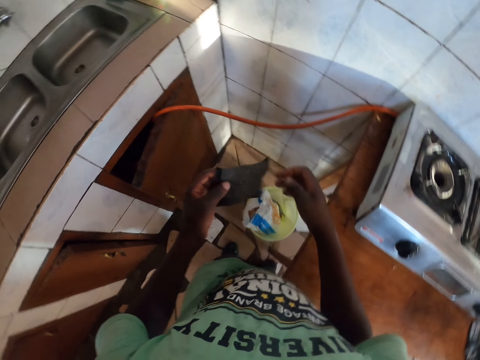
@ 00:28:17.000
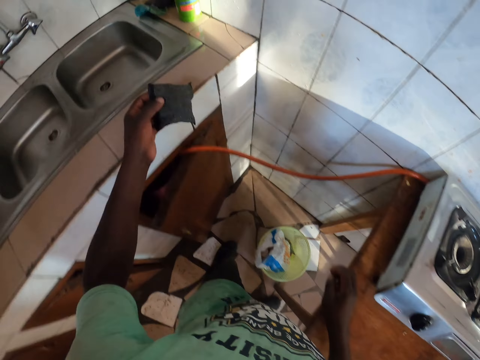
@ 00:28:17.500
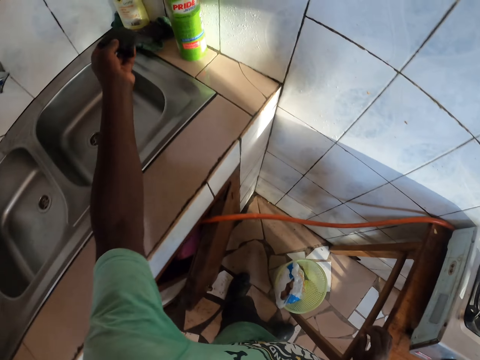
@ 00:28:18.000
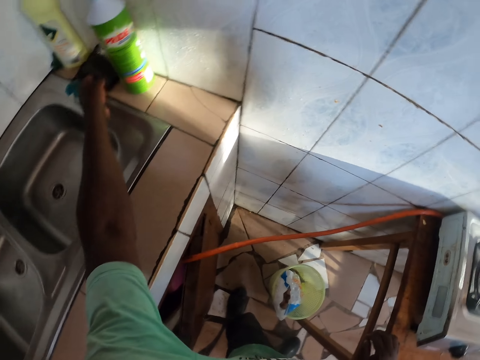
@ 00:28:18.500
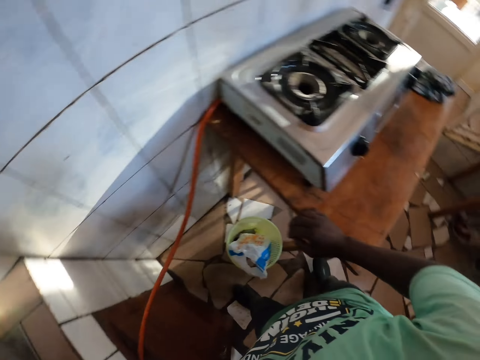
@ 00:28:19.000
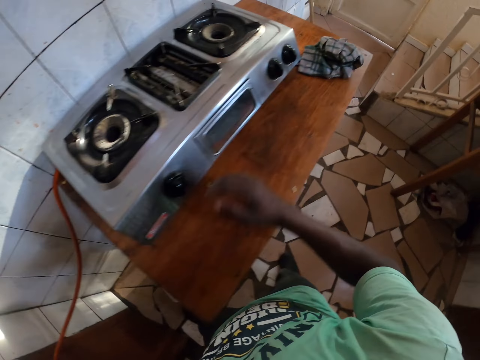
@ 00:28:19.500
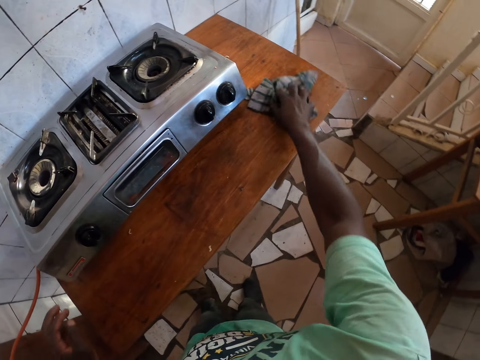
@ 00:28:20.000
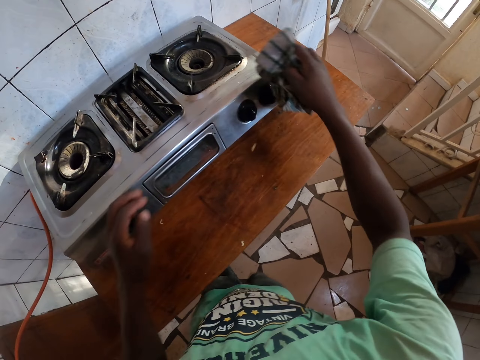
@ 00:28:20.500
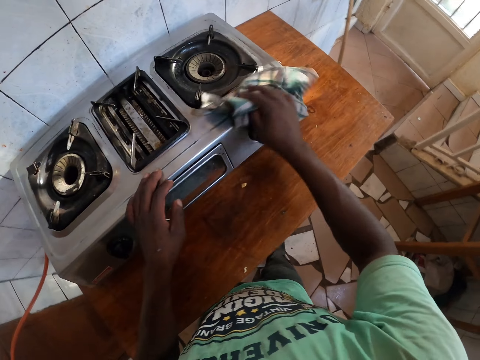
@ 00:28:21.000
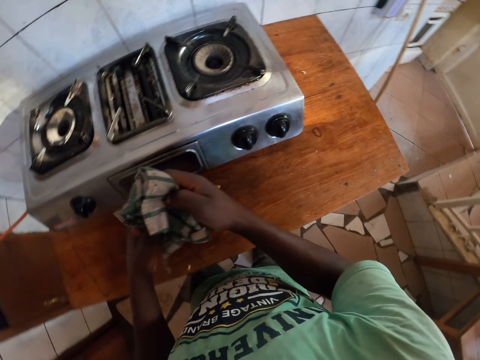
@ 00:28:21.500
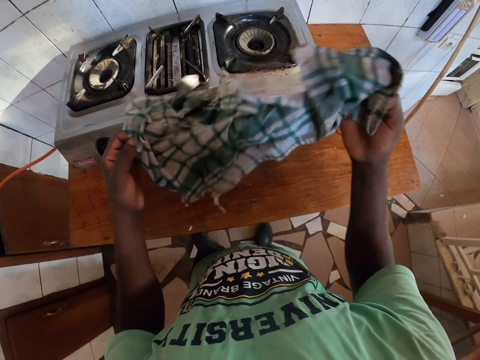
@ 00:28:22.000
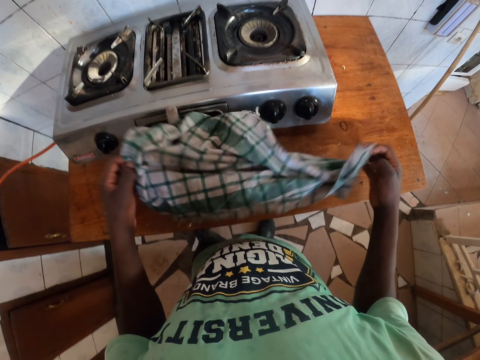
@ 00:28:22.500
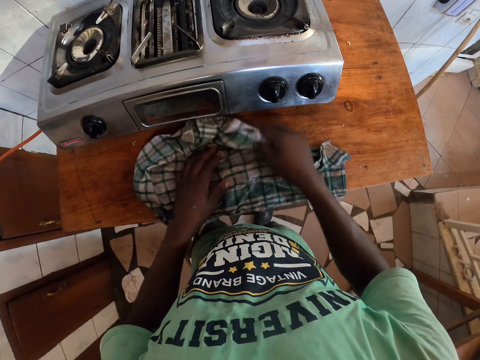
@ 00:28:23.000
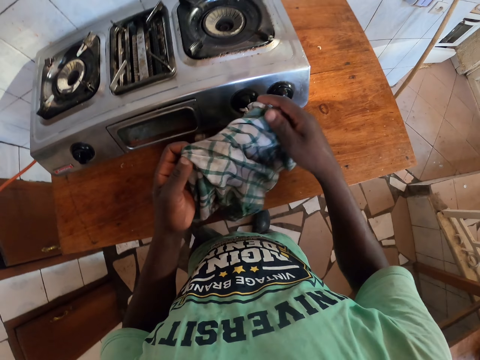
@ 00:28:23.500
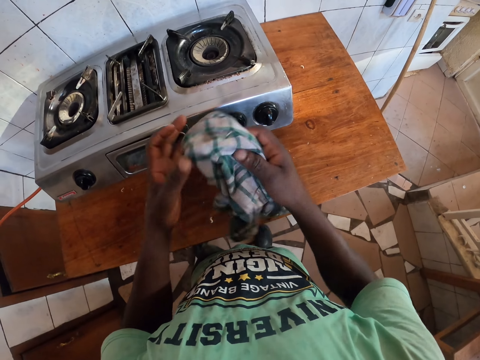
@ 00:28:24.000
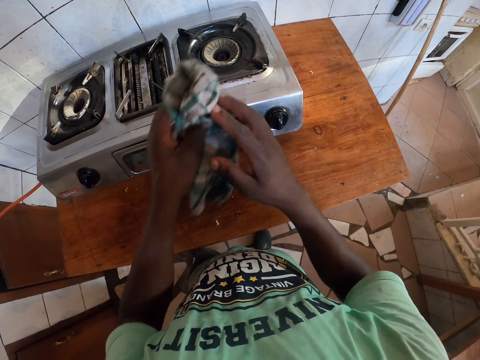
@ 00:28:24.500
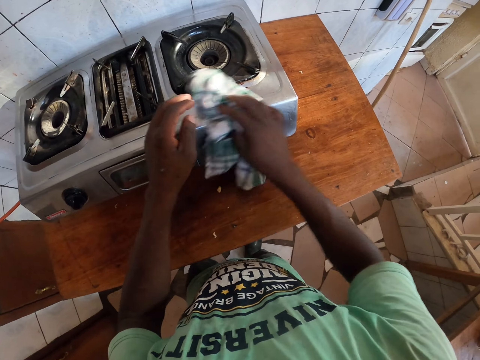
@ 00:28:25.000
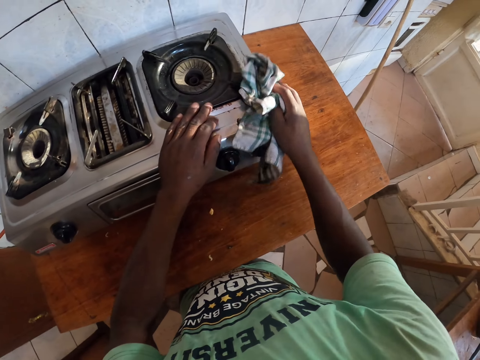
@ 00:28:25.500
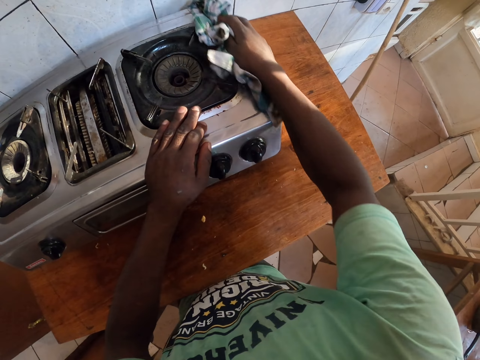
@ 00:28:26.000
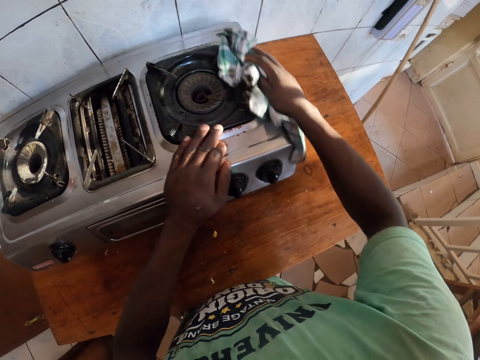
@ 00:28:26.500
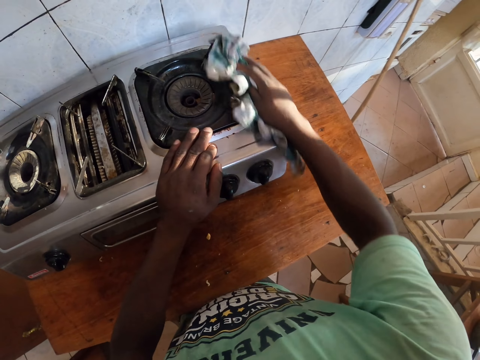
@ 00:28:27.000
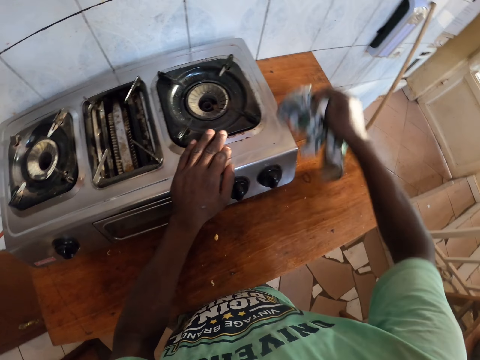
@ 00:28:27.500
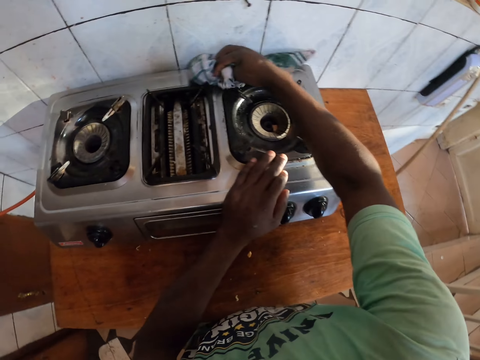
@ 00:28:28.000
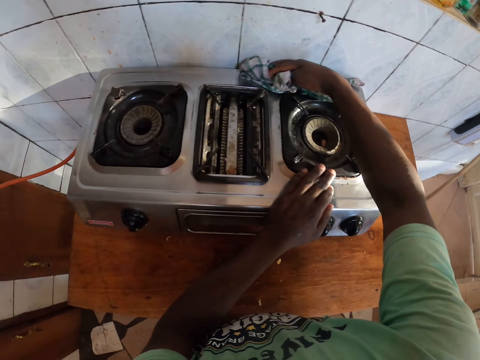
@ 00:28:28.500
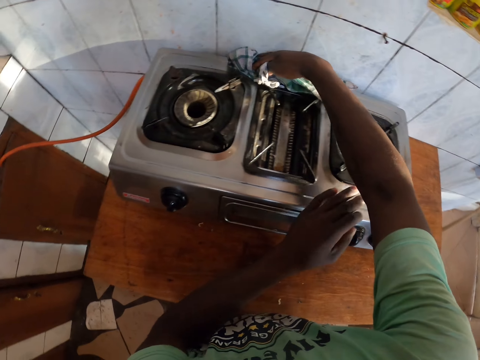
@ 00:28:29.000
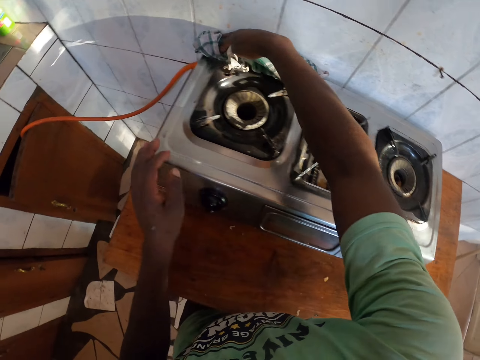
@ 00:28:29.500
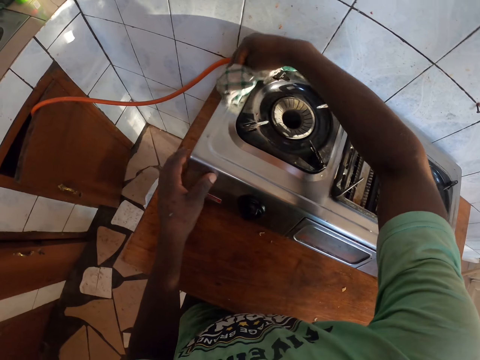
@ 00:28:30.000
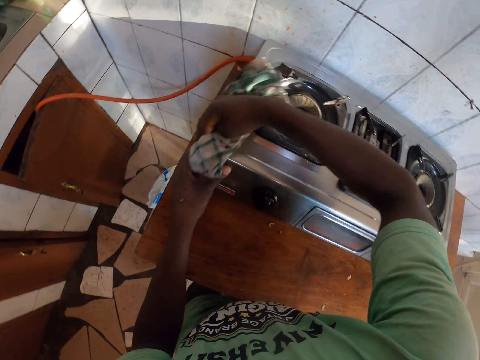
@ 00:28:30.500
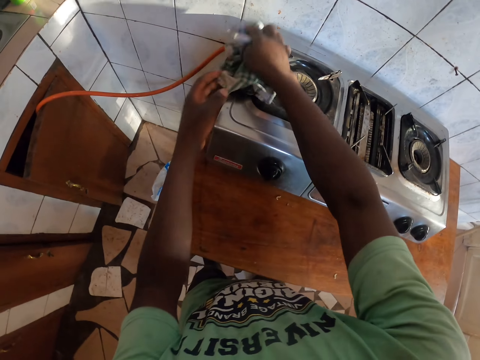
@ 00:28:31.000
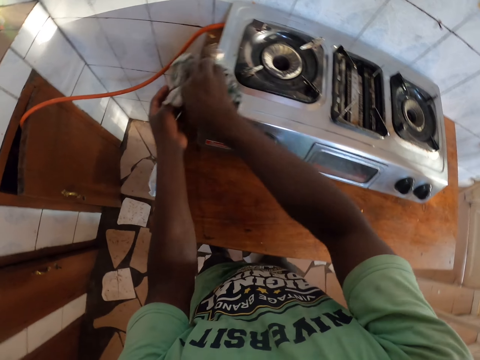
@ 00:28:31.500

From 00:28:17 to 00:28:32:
The camera wearer looks at a scrubber. They put the scrubber on the sink top. They pick a cloth from a table. They wipe a gas stove with the cloth. They stretch the cloth, fold the cloth. They wipe the gas stove with the cloth.

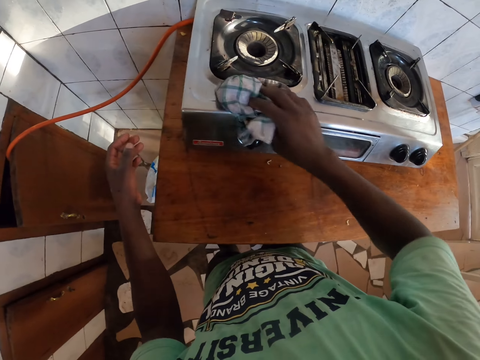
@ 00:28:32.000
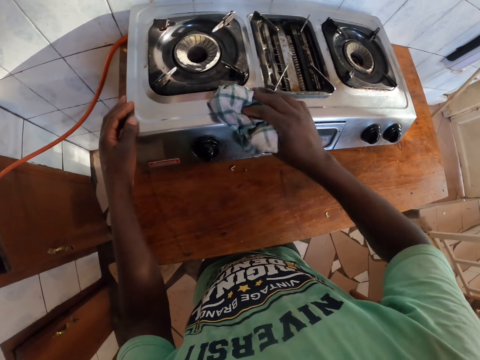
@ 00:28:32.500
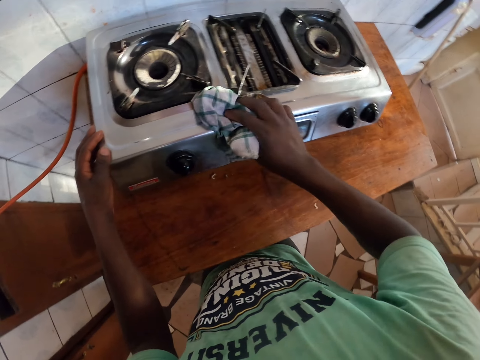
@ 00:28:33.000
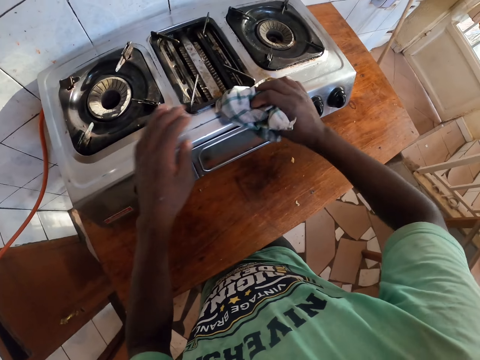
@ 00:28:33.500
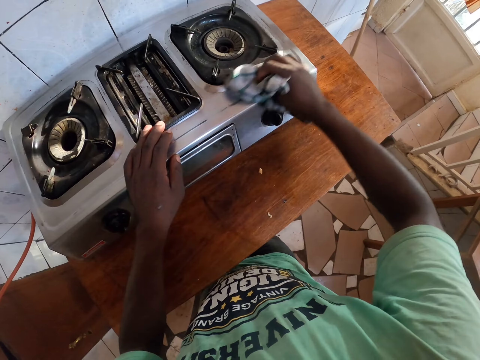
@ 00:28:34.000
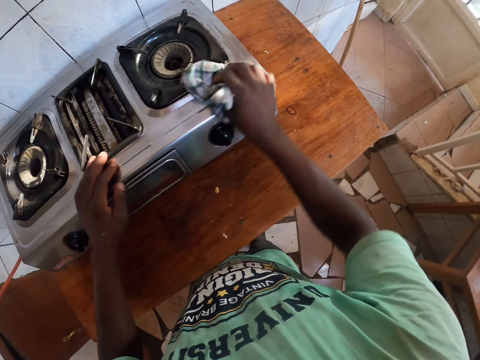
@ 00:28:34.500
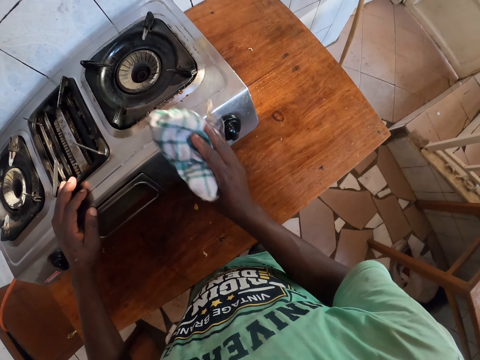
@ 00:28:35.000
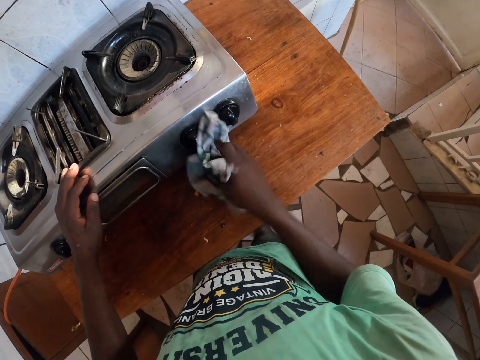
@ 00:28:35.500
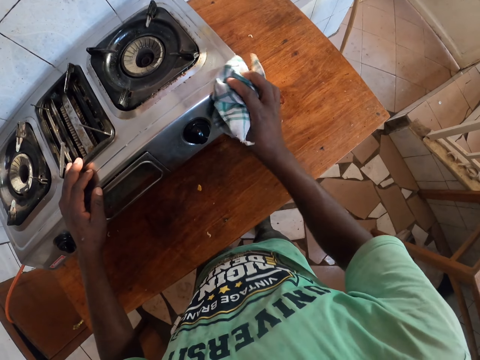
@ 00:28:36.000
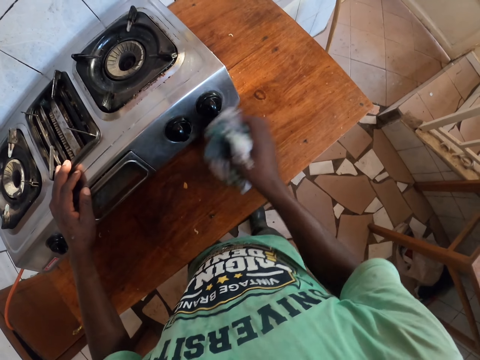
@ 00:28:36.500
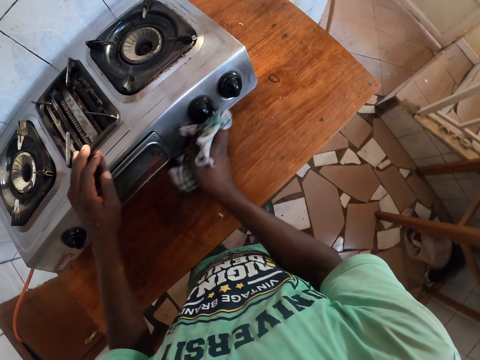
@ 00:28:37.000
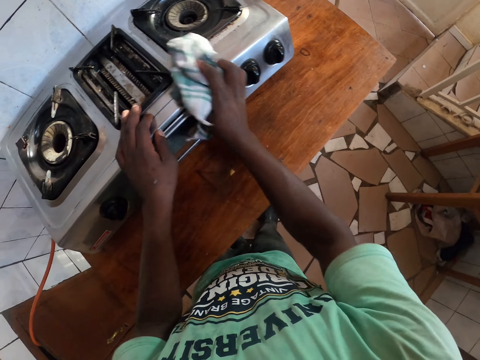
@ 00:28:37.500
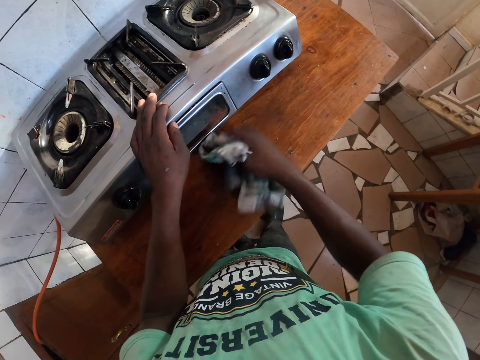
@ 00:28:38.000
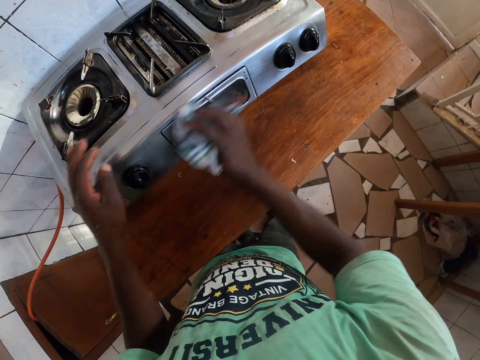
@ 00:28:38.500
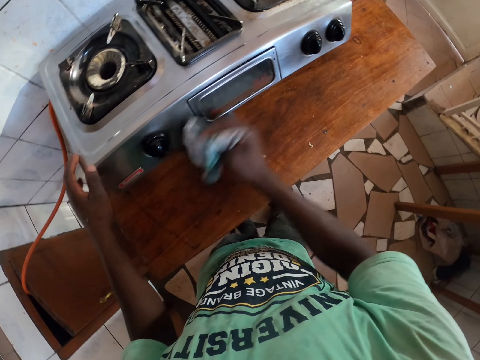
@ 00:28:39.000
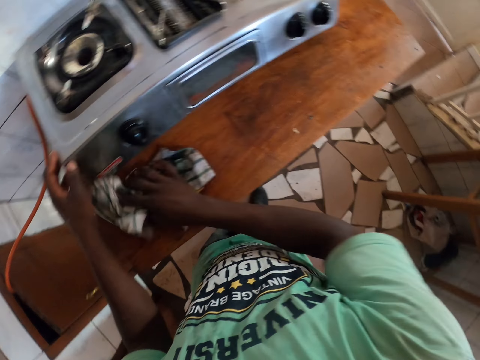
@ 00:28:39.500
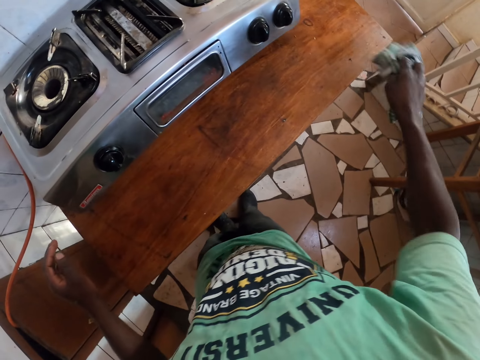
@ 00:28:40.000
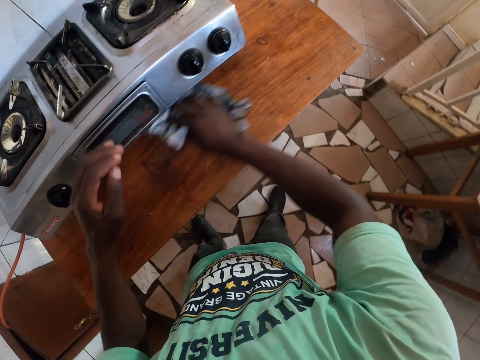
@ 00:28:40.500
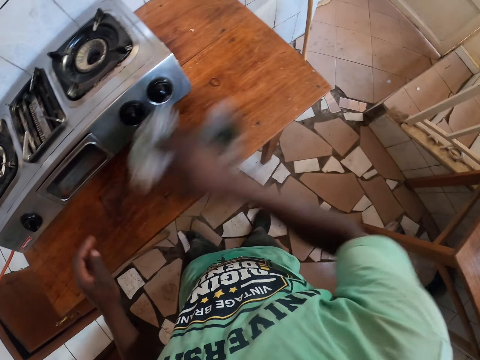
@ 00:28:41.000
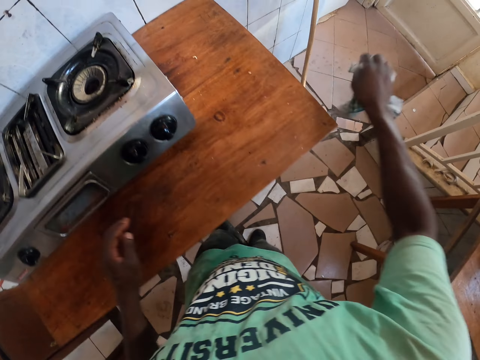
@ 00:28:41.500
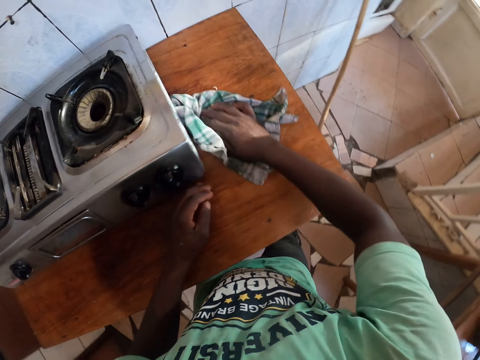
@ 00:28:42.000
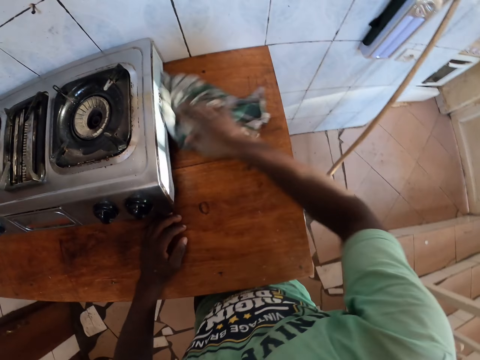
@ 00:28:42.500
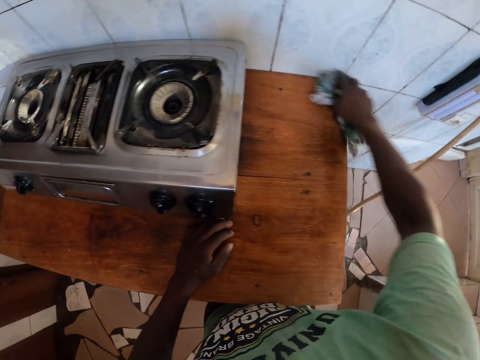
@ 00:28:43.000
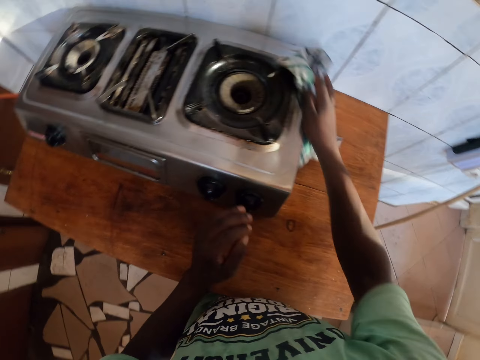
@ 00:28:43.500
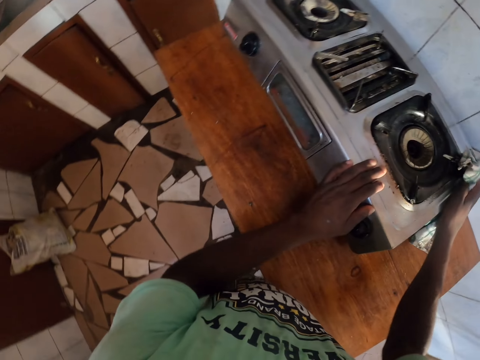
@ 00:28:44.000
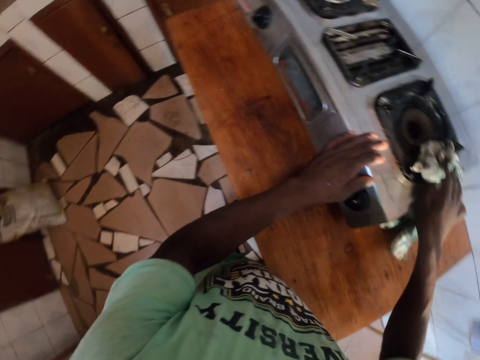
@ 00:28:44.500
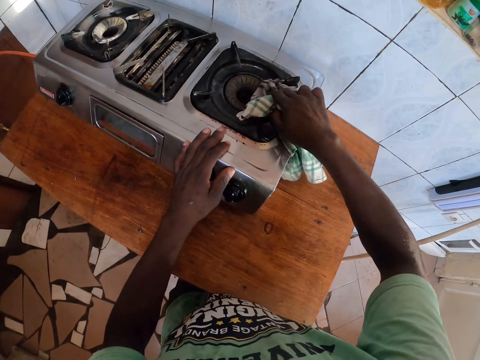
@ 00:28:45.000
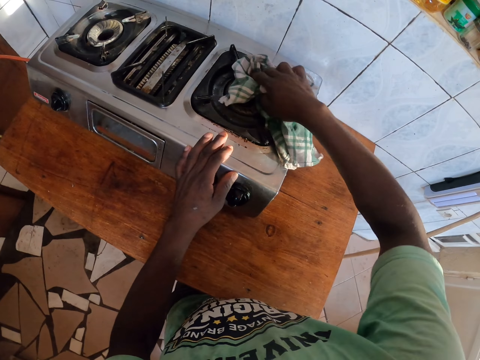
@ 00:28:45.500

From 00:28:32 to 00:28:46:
The camera wearer wipes a kitchen table with a cloth. They wipe a gas stove with the cloth.
